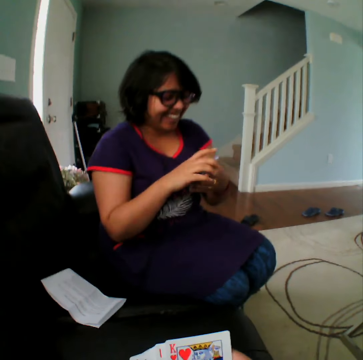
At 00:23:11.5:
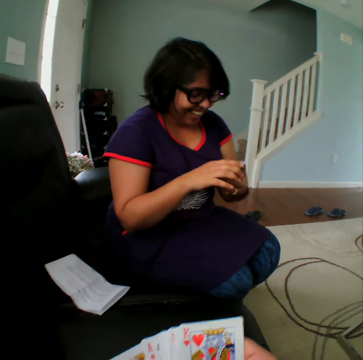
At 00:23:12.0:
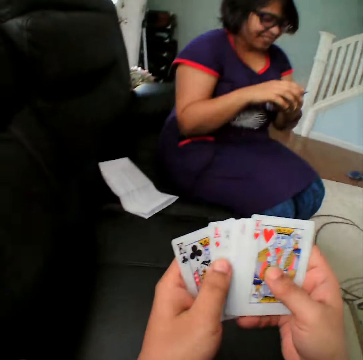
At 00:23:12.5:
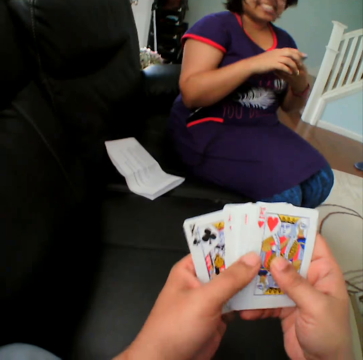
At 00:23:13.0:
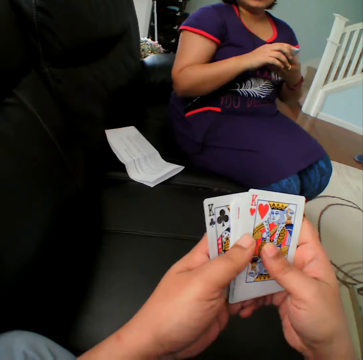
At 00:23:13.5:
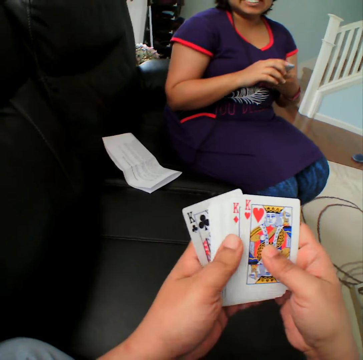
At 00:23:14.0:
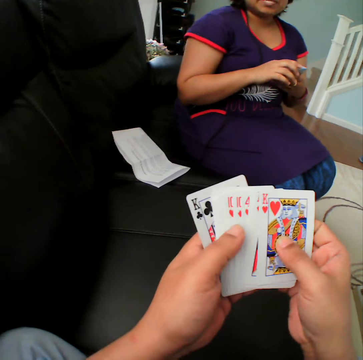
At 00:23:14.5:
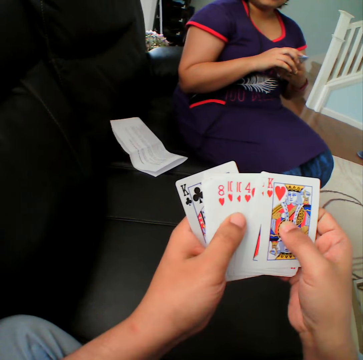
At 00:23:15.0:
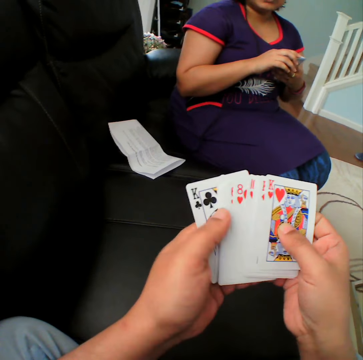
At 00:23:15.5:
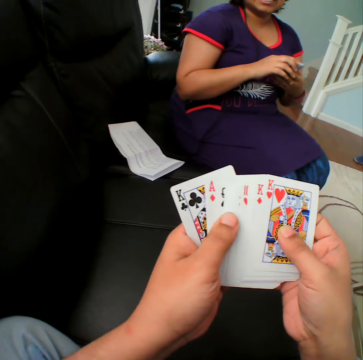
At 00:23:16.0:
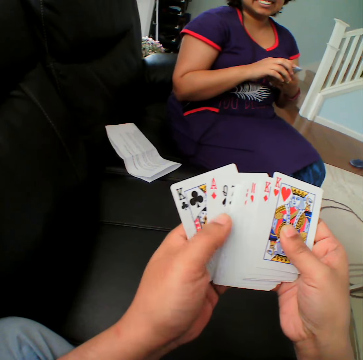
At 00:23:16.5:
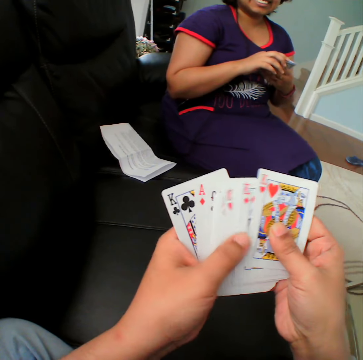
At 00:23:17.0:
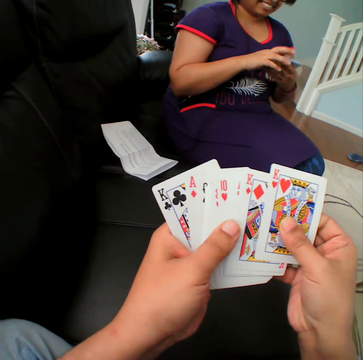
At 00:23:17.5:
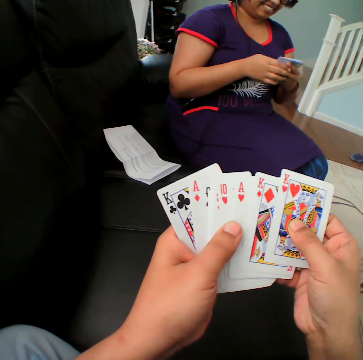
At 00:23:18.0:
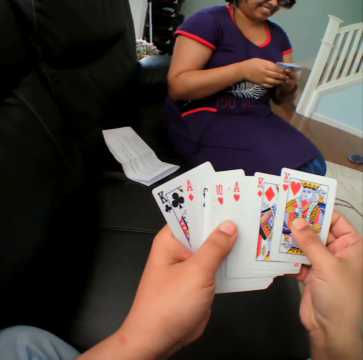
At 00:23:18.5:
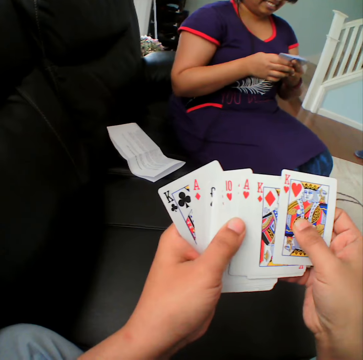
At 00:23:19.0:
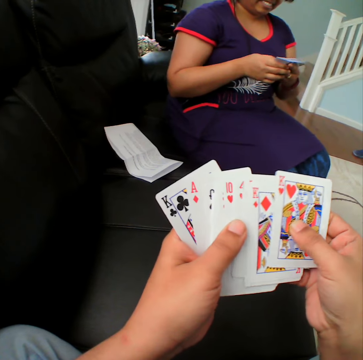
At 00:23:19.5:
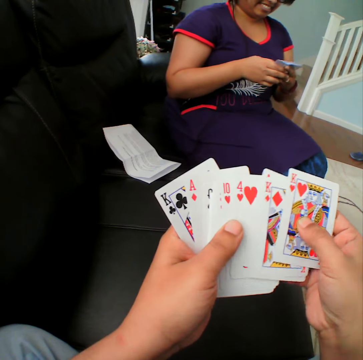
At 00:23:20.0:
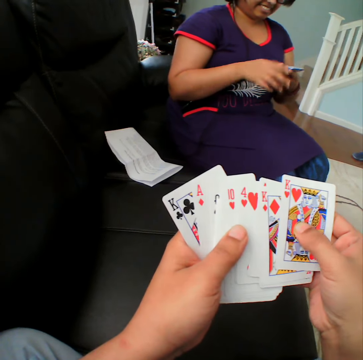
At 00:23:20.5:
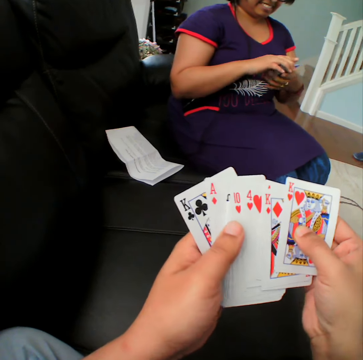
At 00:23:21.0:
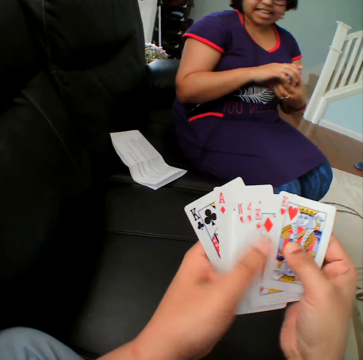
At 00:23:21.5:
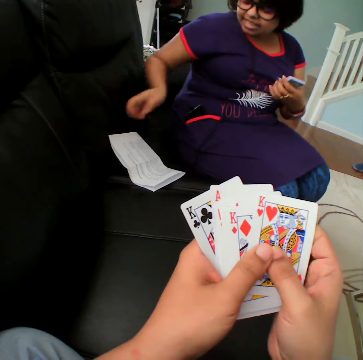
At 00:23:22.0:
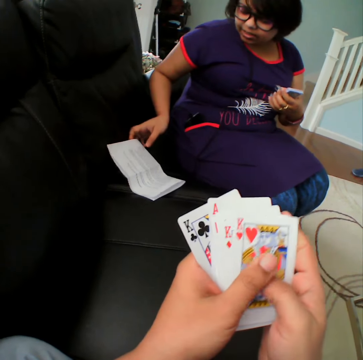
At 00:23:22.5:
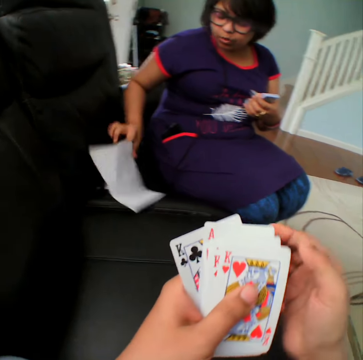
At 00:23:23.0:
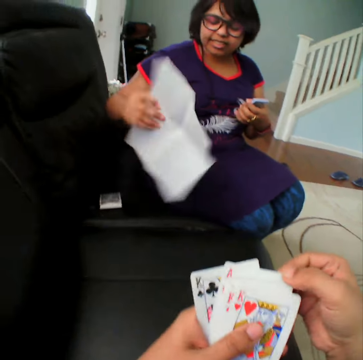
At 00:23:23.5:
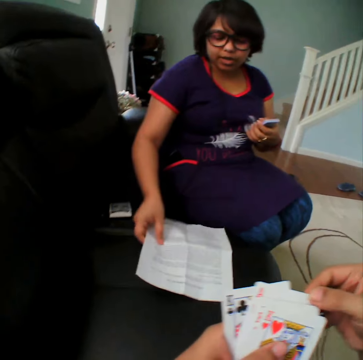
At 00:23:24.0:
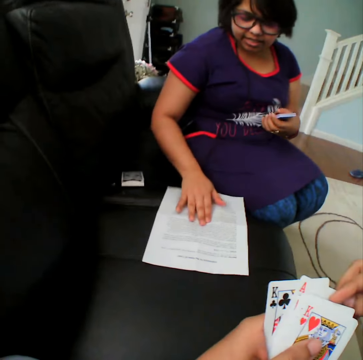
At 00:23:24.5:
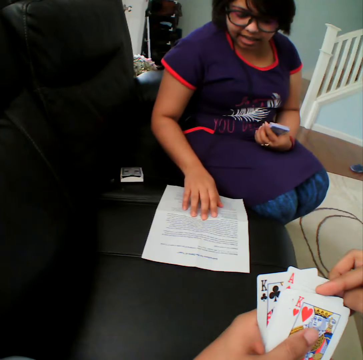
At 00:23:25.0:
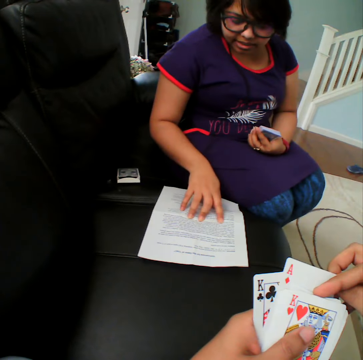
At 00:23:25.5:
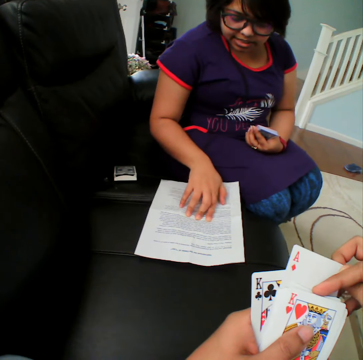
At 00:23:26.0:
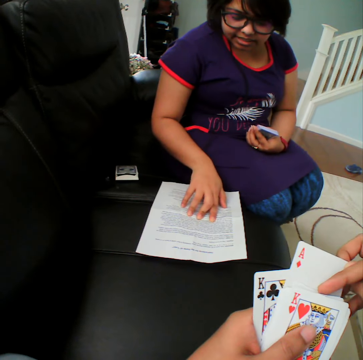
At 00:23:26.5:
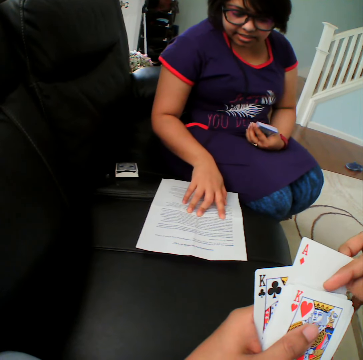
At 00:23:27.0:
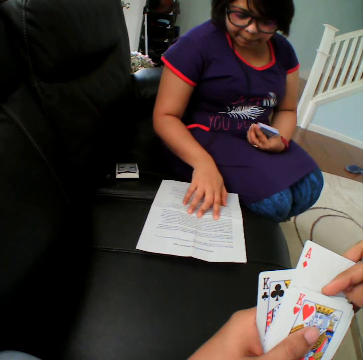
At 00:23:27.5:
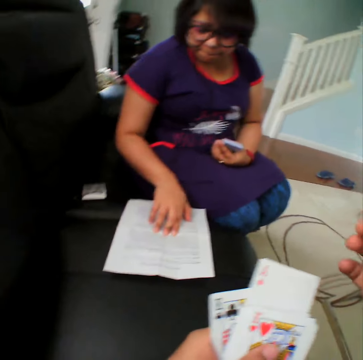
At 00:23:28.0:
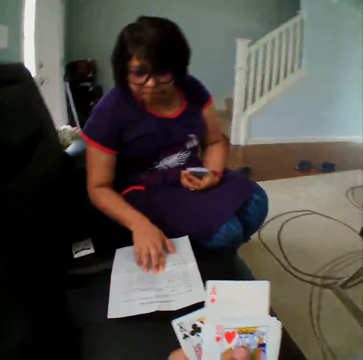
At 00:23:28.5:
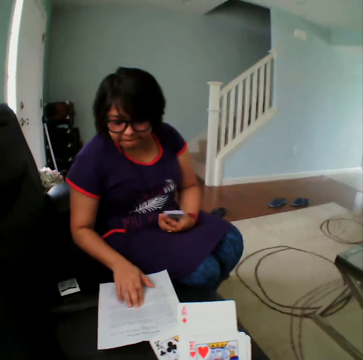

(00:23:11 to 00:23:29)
A person picks up the instruction paper. The person lifts the instruction paper up and puts the instruction paper down. The person reads the instruction paper.

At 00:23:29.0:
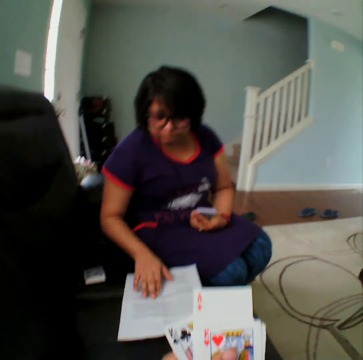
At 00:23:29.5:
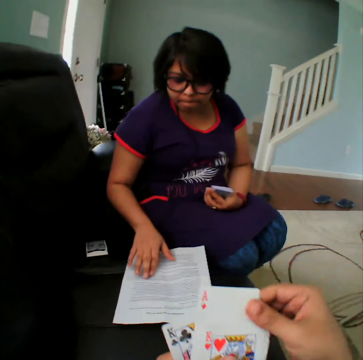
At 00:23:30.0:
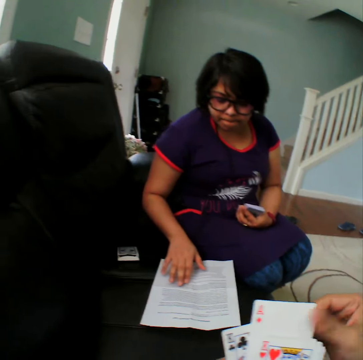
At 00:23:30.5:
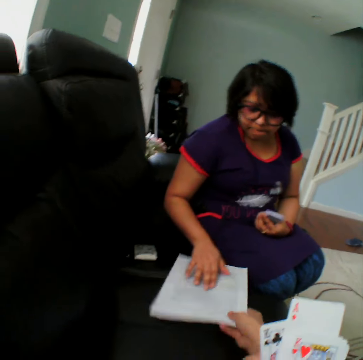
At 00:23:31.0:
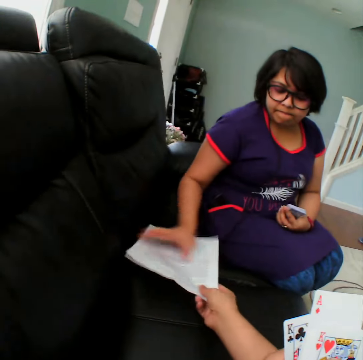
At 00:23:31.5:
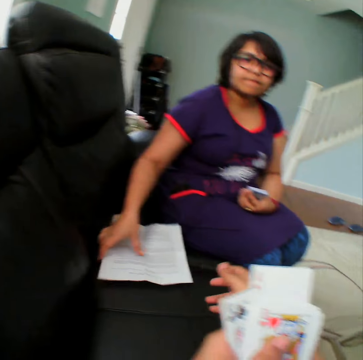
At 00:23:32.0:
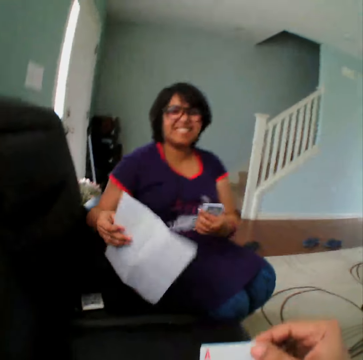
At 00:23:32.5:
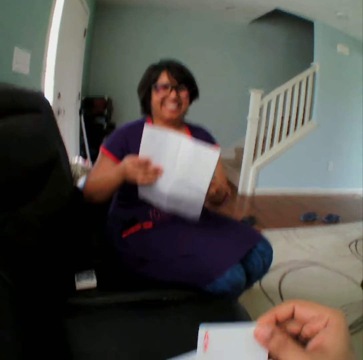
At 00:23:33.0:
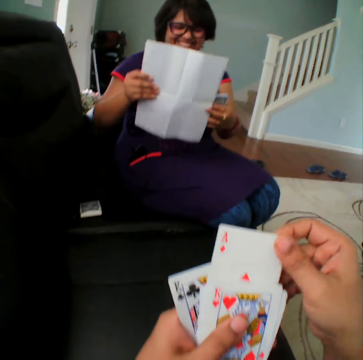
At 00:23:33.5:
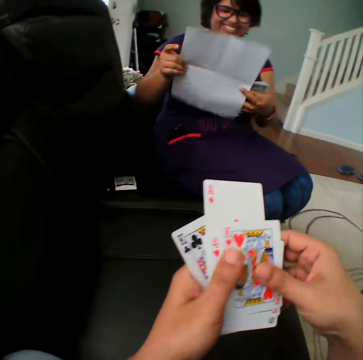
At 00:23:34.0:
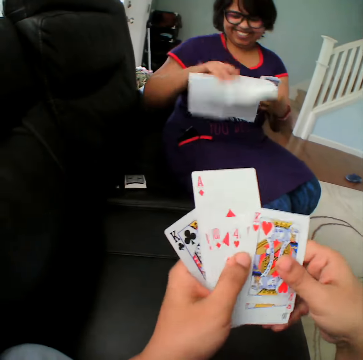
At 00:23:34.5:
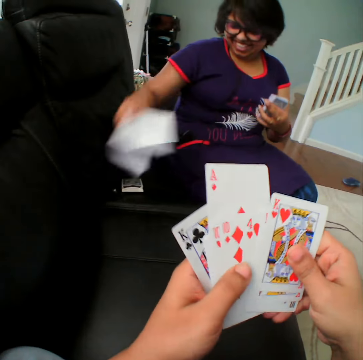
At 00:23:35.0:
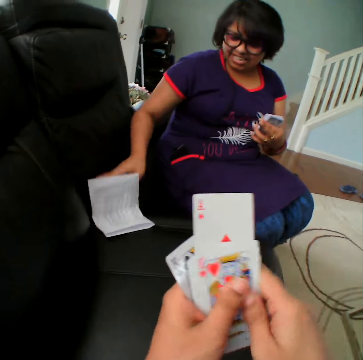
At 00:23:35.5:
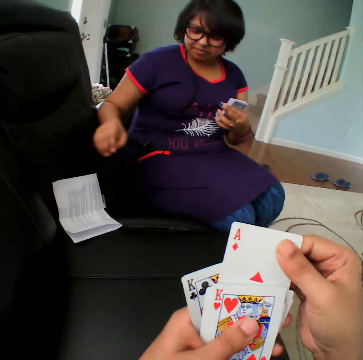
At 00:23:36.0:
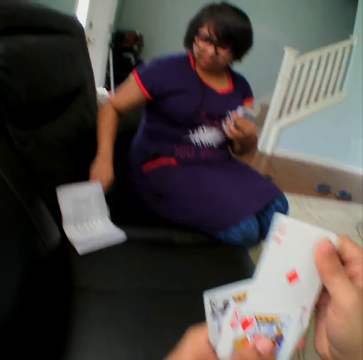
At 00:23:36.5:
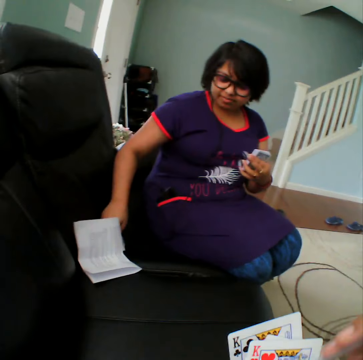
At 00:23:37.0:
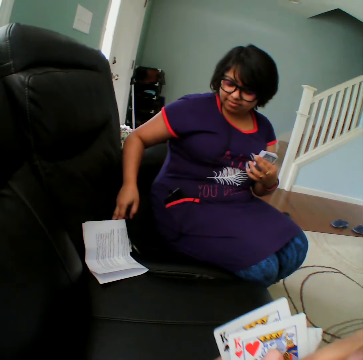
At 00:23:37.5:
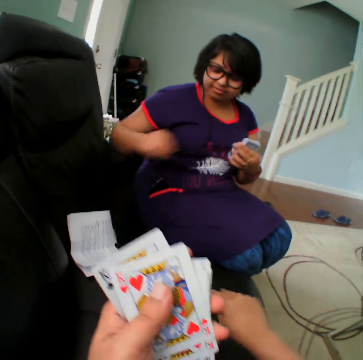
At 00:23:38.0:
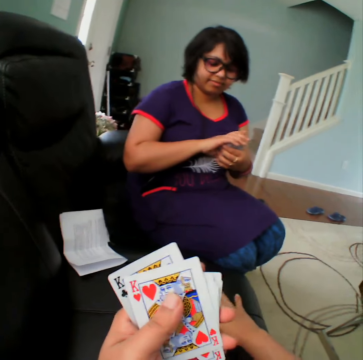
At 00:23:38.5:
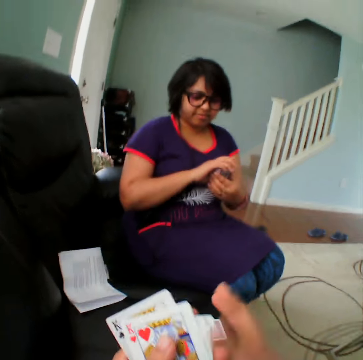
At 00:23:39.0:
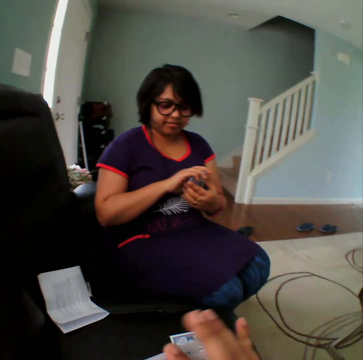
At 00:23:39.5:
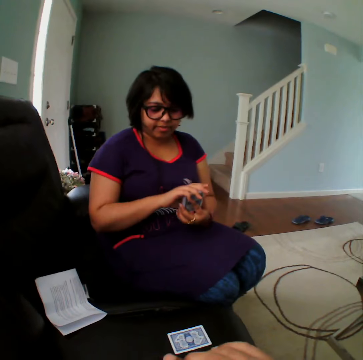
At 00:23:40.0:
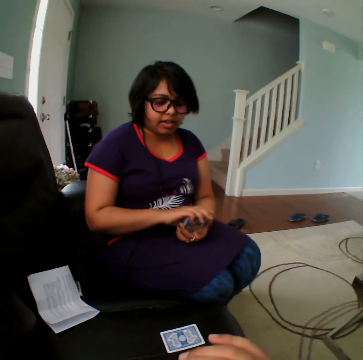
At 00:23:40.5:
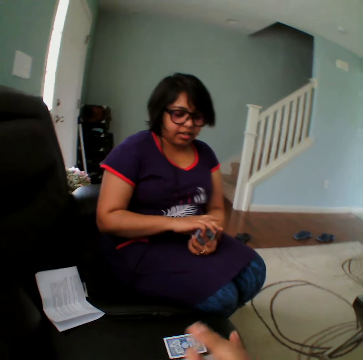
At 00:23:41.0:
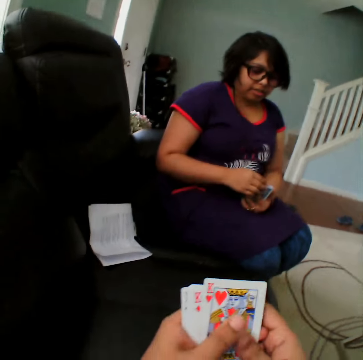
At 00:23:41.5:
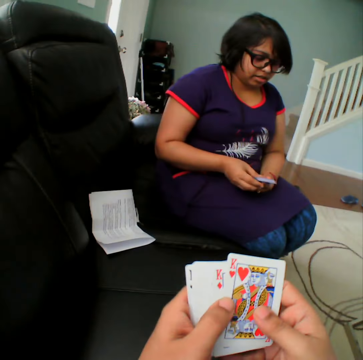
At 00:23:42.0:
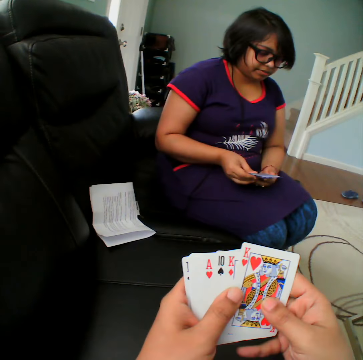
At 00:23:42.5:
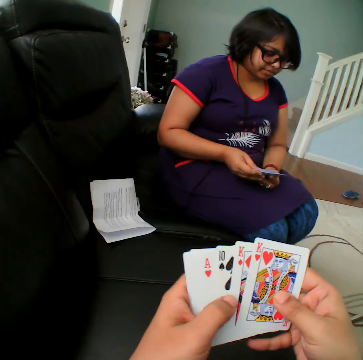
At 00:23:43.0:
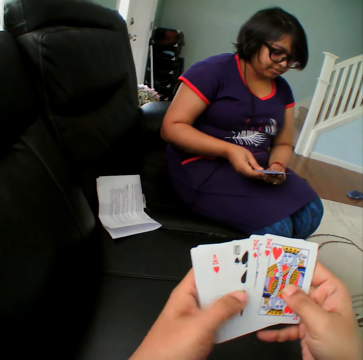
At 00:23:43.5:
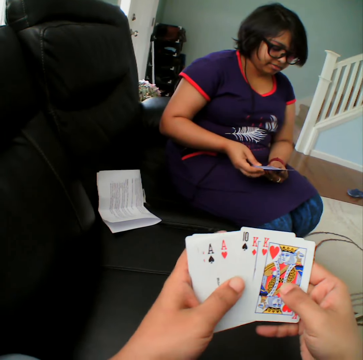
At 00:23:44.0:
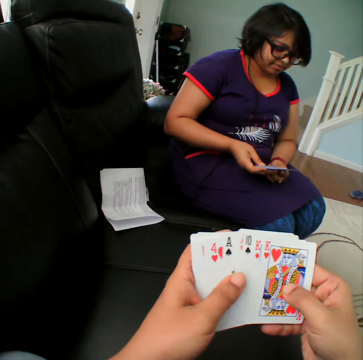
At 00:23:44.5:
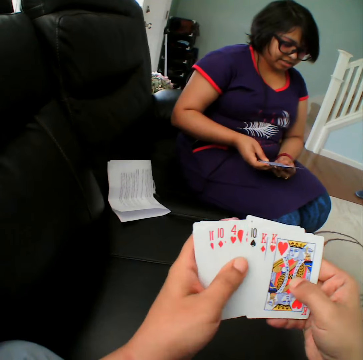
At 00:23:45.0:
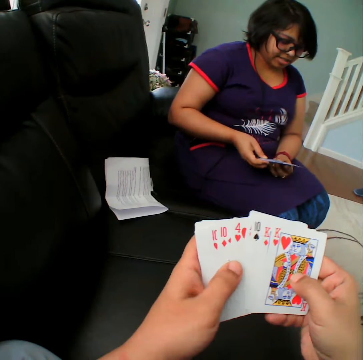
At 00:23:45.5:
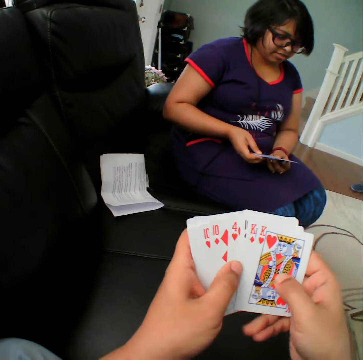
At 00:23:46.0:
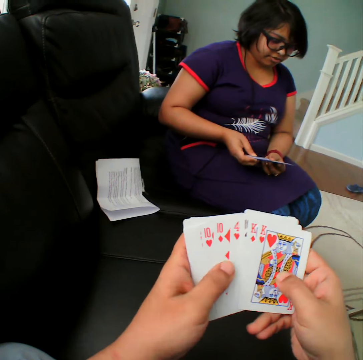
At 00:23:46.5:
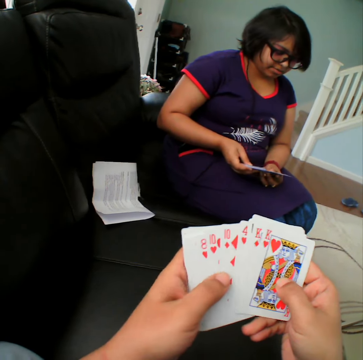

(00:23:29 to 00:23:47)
The camera wearer pulls the instruction paper in the couch. A person lifts the instruction paper up, folds the instruction paper, and puts the instruction paper down. The person places the card in the couch. The camera wearer picks the card. They put the card down. They select the cards.

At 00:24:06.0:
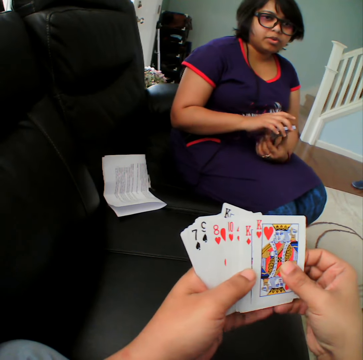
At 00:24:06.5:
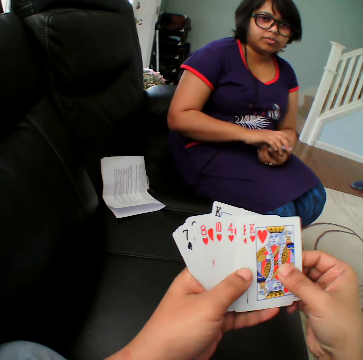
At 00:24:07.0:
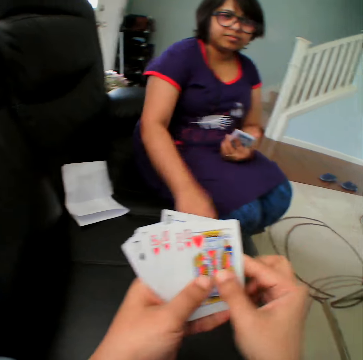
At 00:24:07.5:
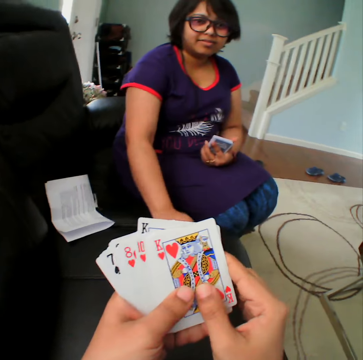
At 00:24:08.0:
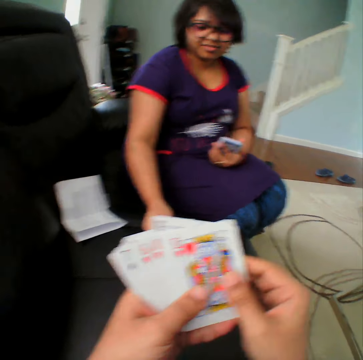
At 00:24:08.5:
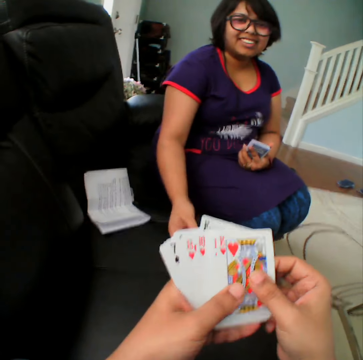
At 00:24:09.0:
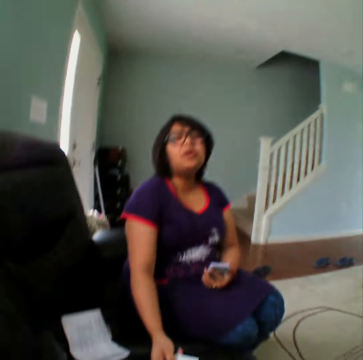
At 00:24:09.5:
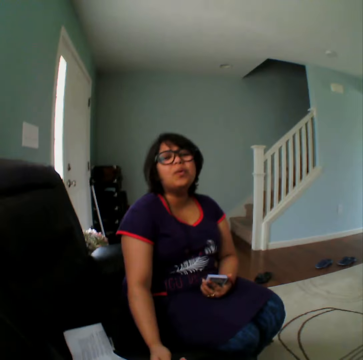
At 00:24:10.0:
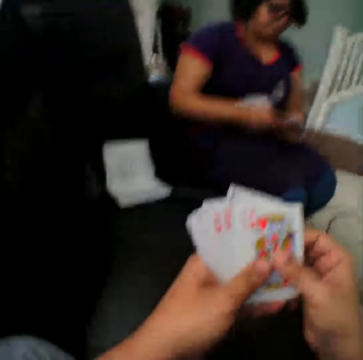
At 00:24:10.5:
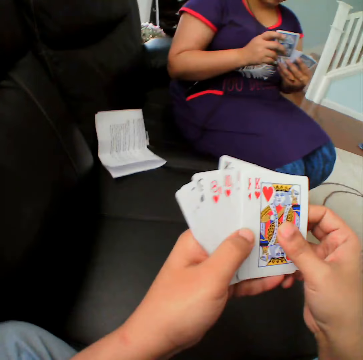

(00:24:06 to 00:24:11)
A person picks the card. The camera wearer picks the card from the table.
